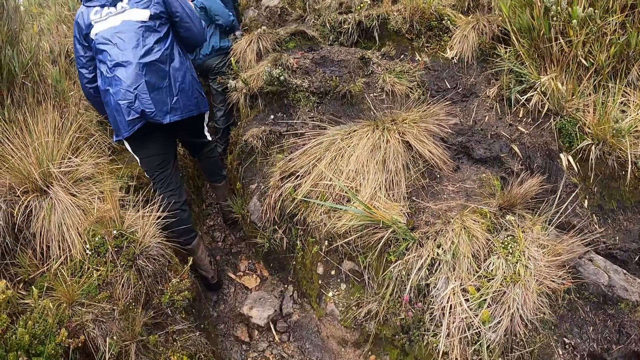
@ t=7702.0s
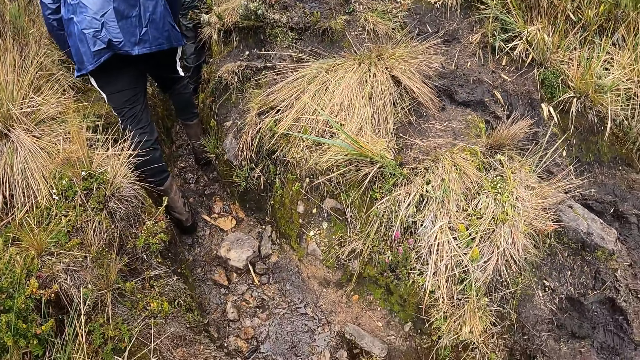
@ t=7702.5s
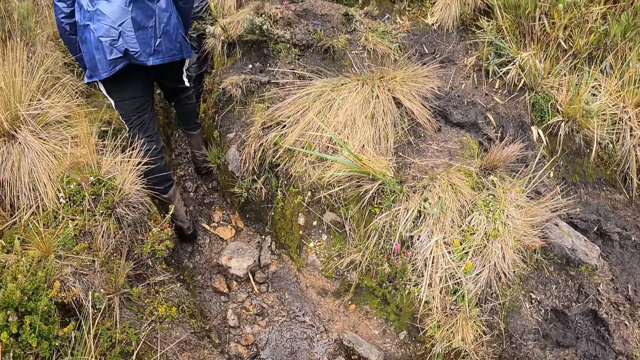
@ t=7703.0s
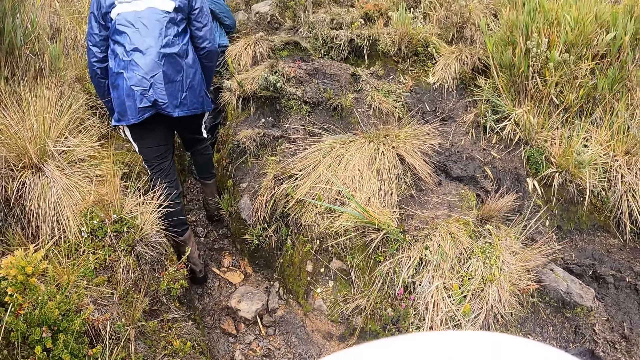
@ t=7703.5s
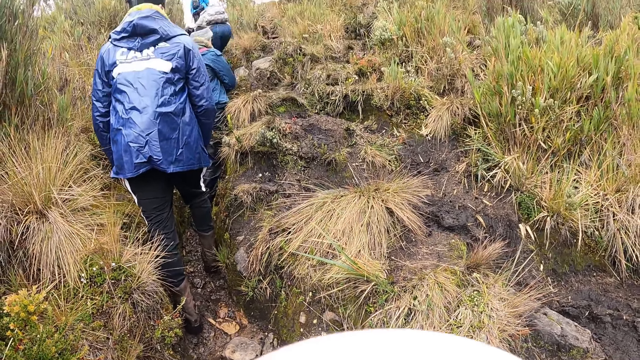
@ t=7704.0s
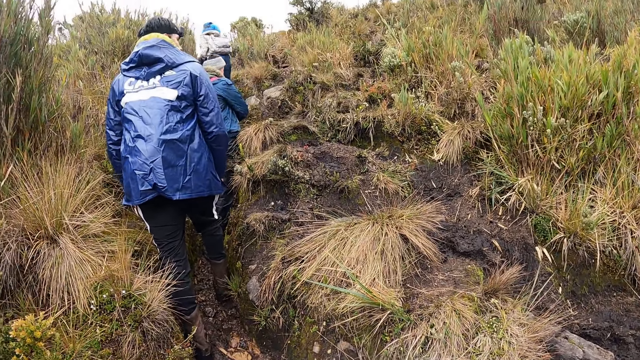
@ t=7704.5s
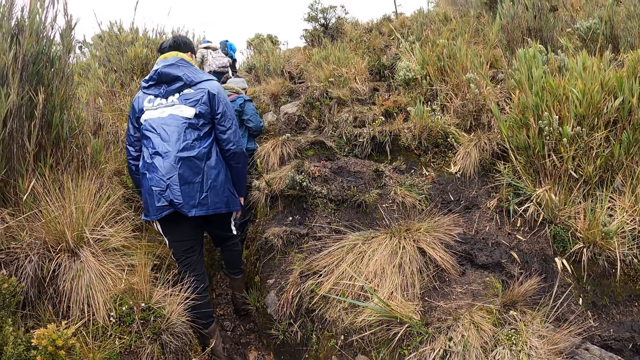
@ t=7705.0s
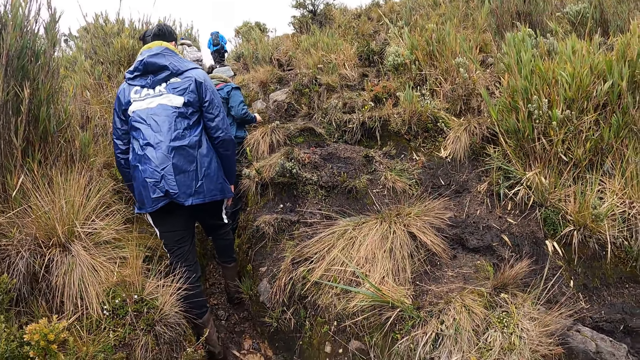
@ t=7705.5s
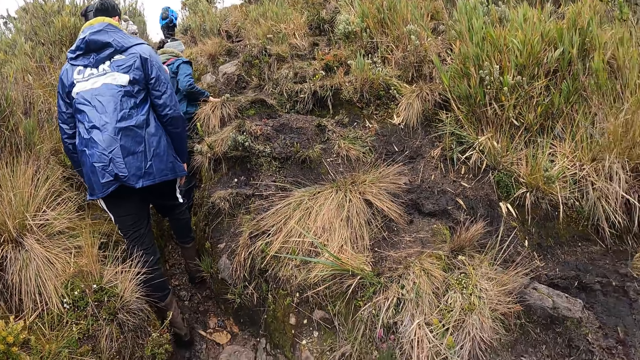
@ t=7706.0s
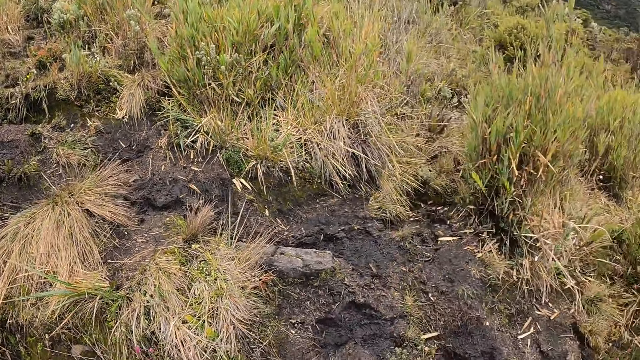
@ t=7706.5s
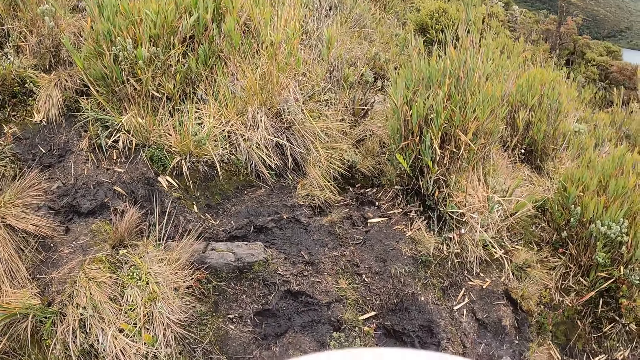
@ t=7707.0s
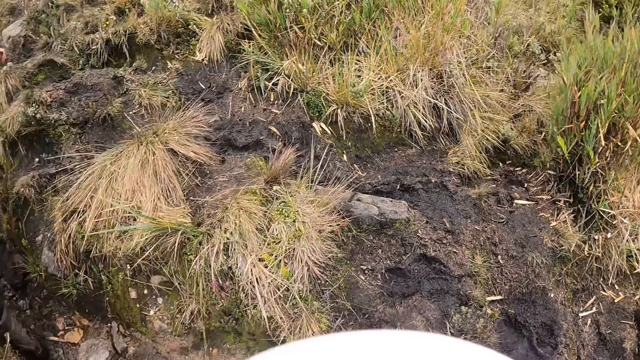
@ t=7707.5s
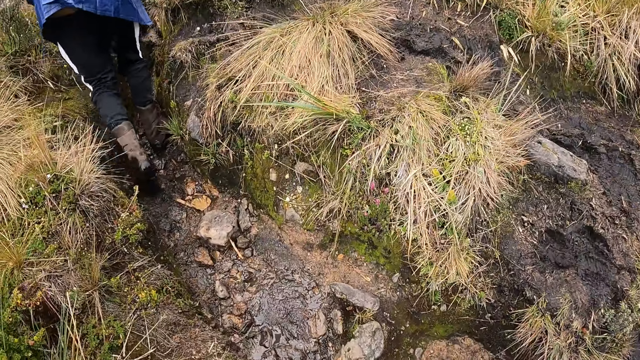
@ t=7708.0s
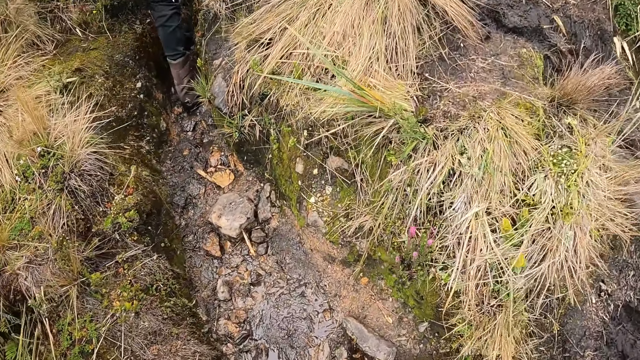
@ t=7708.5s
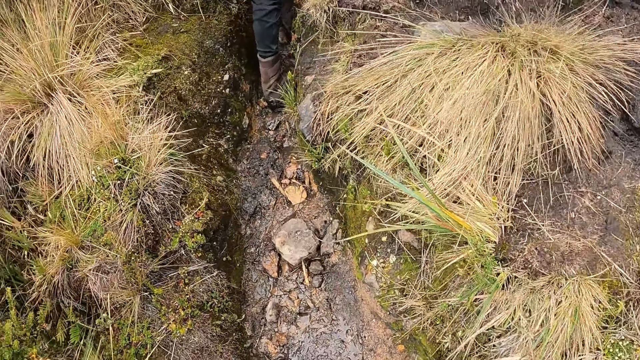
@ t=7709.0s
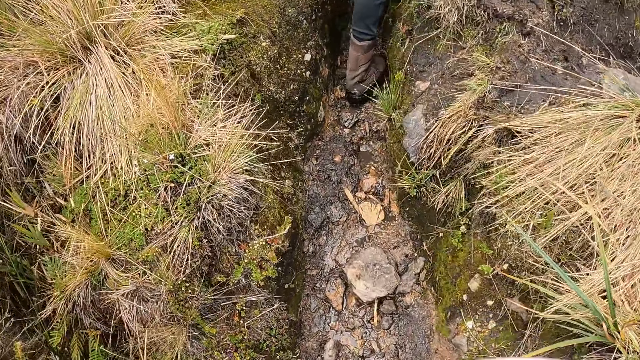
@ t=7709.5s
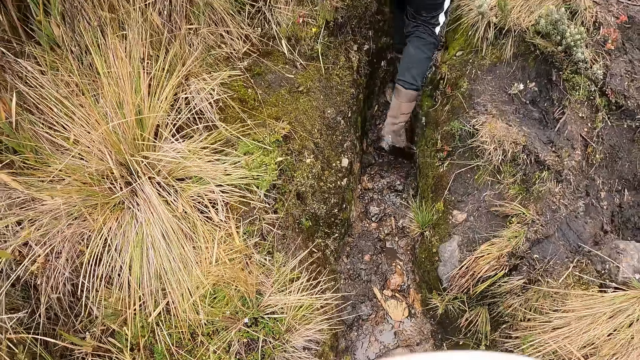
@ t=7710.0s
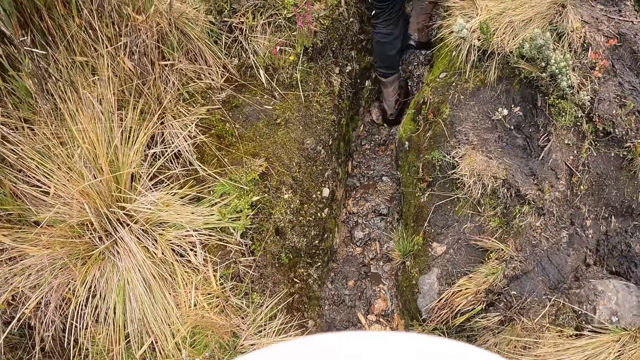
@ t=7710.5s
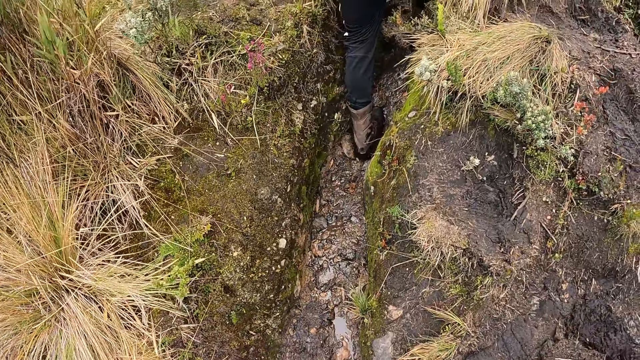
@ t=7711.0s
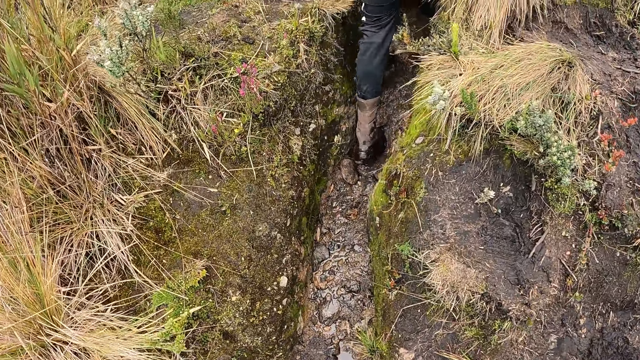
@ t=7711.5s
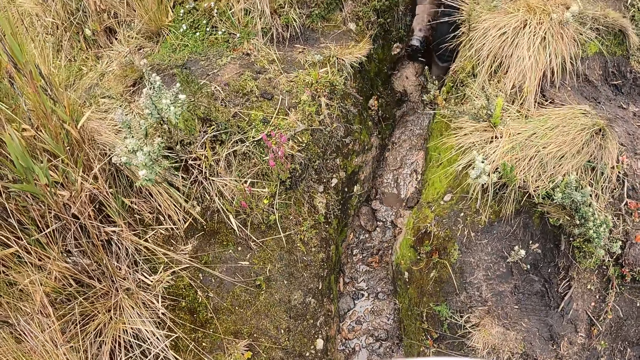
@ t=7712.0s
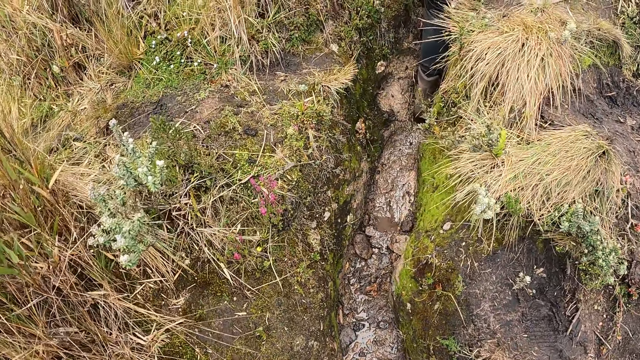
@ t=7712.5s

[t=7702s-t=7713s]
A man interacts with a group of people. The camera wearer looks up the hill. The man climbs up the hill. The camera wearer climbs up the hill.

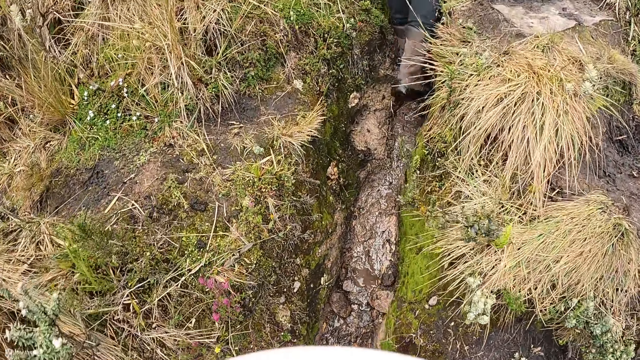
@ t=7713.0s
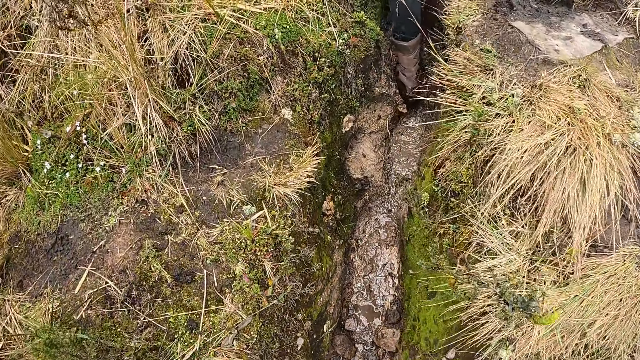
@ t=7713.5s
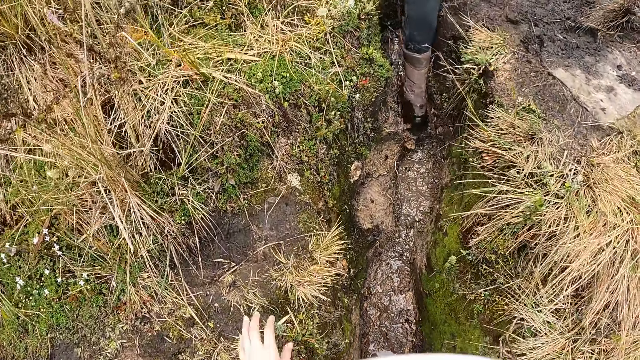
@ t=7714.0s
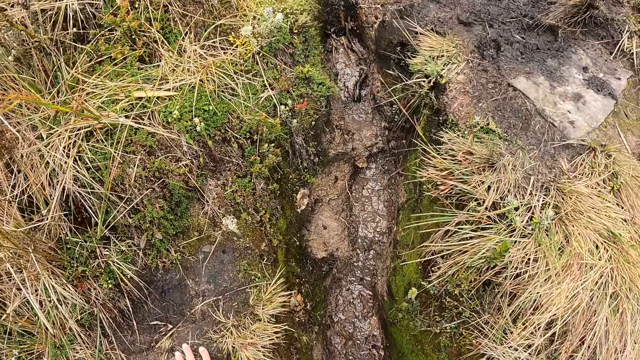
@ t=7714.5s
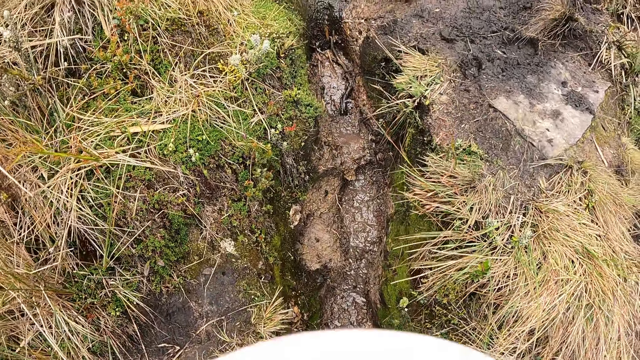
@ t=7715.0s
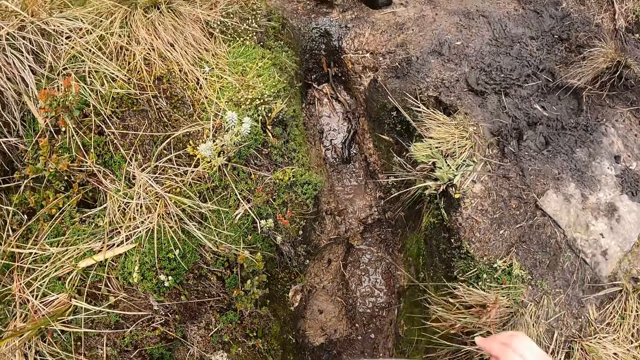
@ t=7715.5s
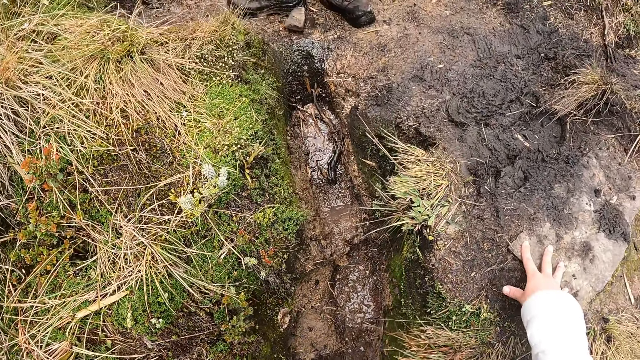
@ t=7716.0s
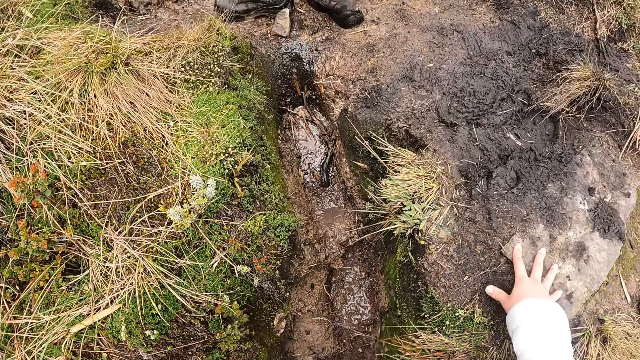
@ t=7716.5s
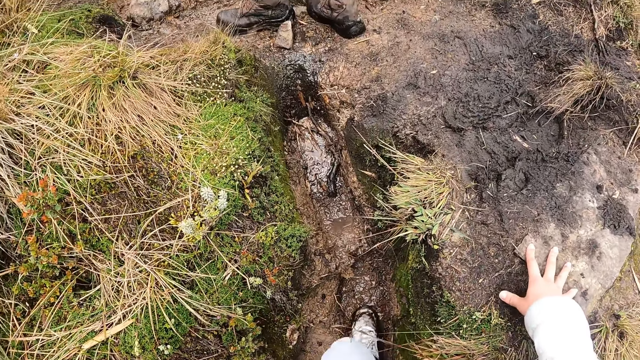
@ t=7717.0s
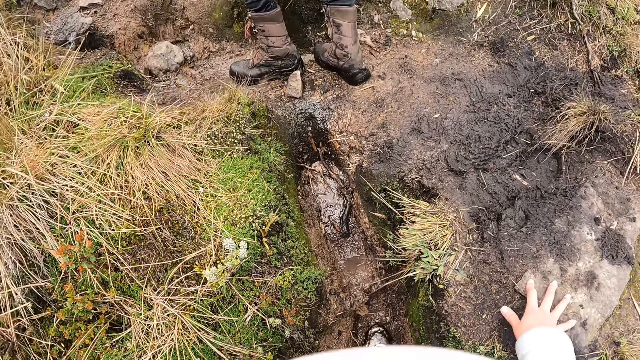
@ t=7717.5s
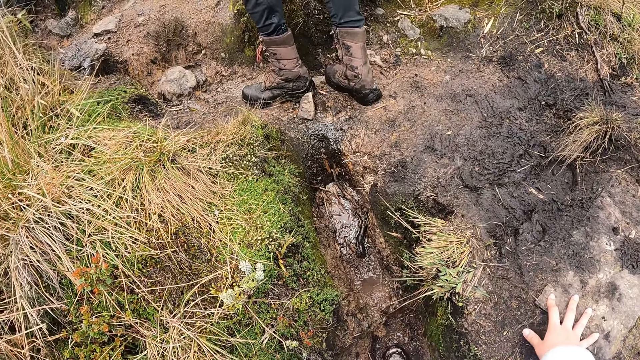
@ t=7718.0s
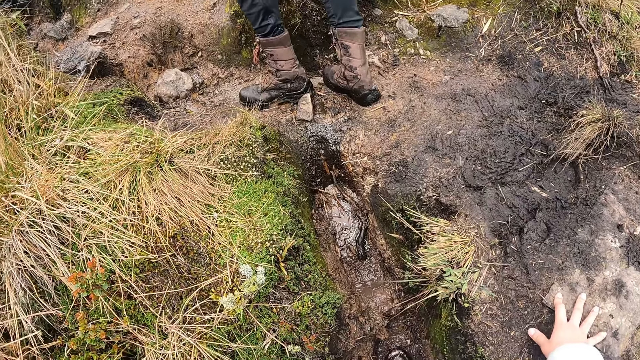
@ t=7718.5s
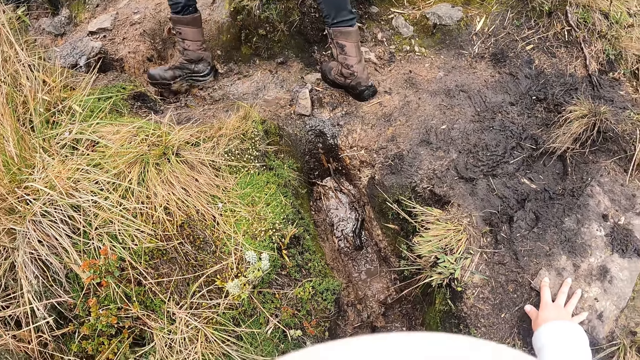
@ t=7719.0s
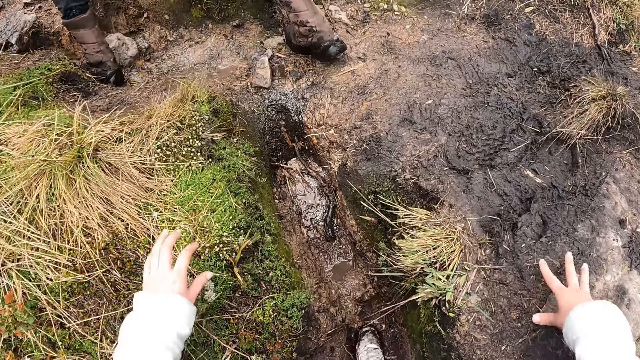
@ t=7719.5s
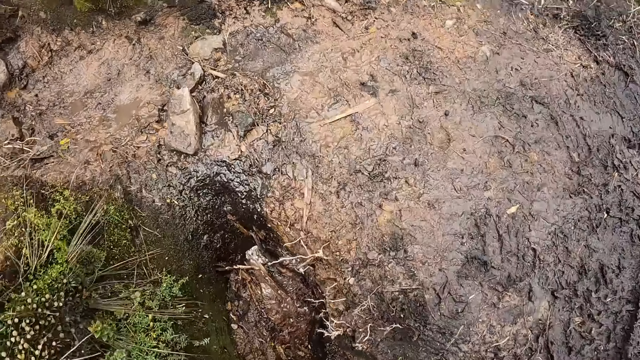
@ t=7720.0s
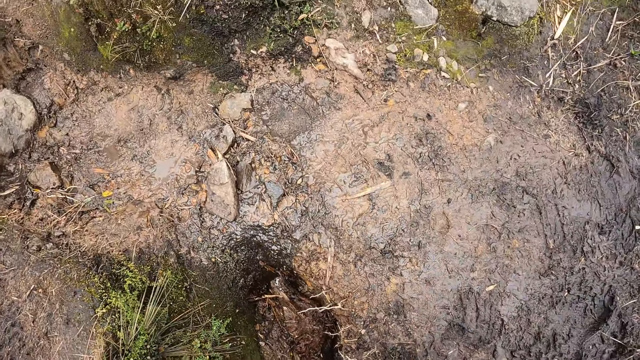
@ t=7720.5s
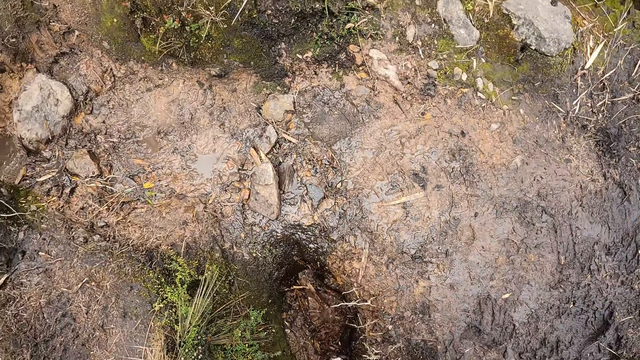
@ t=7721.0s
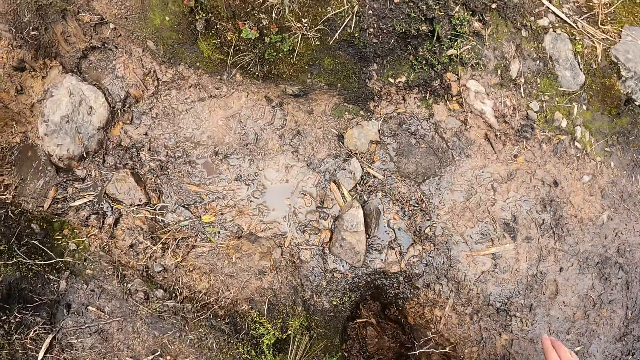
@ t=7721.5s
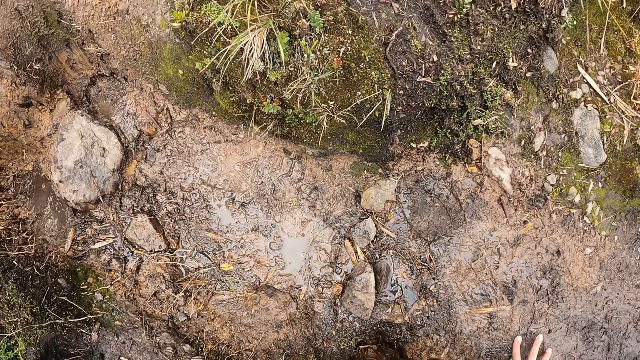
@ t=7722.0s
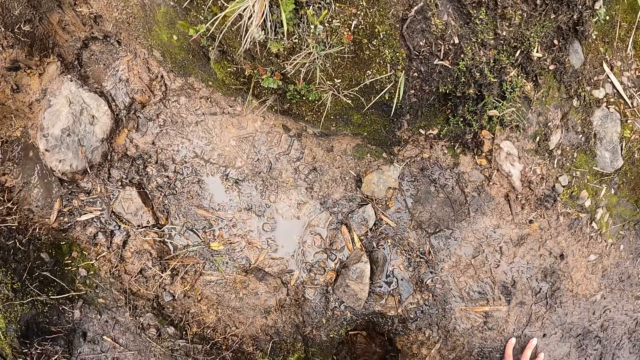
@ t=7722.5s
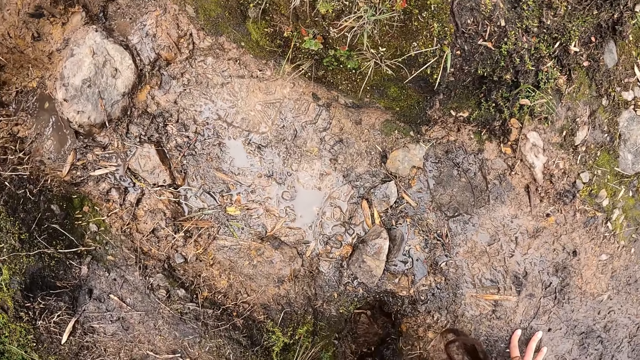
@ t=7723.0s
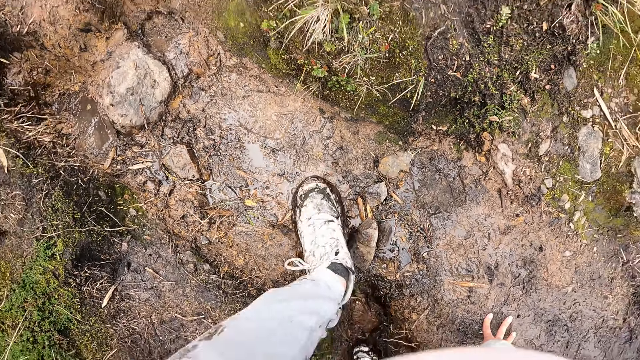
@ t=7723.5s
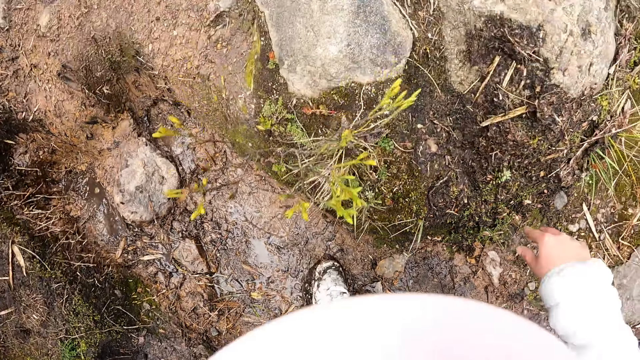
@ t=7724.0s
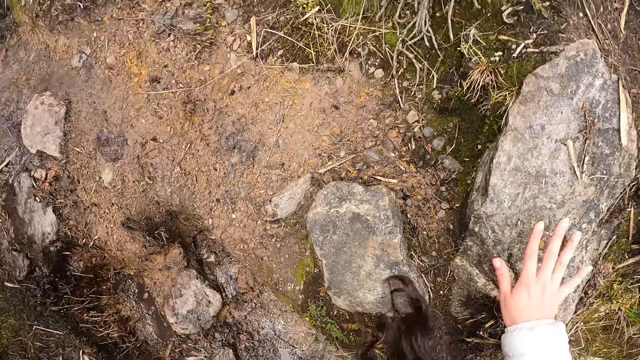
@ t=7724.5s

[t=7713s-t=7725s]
The camera wearer touches a rock with her left hand. She walks in a narrow gully. She touches a rock with her right hand. She holds a rock on the ground. She touches a rock with her right hand again. She climbs up a hill.
